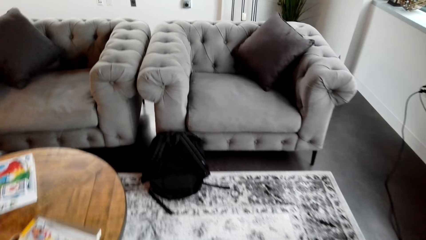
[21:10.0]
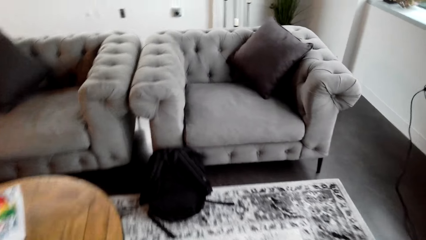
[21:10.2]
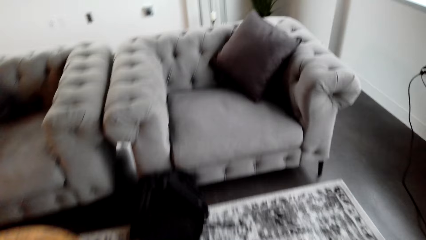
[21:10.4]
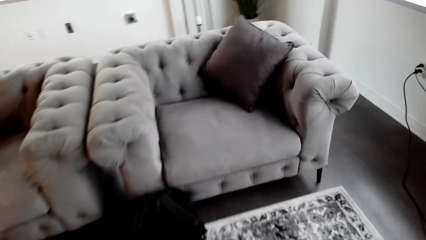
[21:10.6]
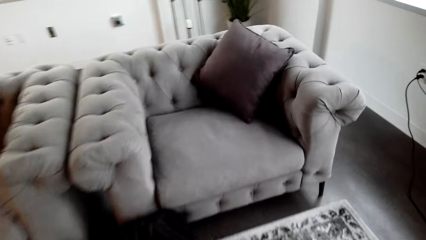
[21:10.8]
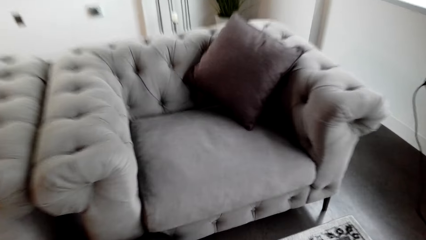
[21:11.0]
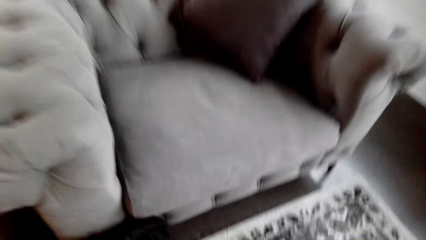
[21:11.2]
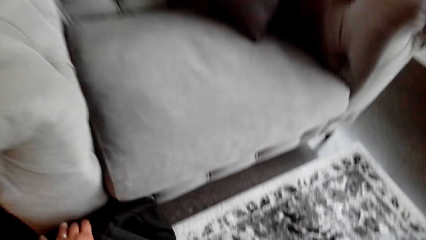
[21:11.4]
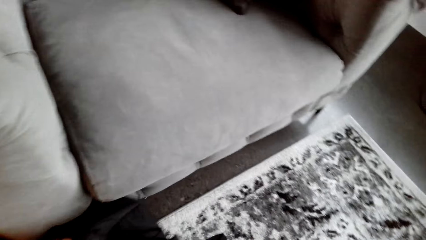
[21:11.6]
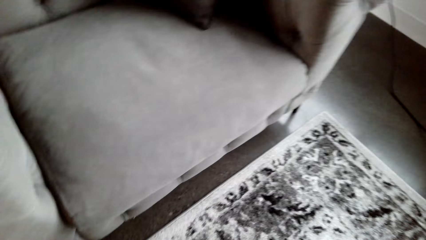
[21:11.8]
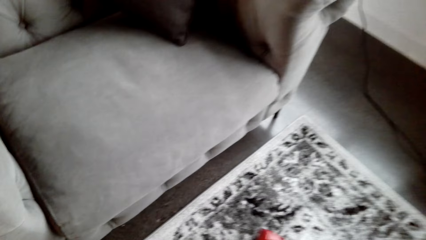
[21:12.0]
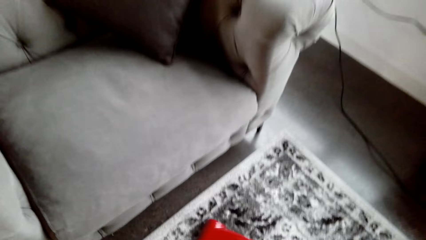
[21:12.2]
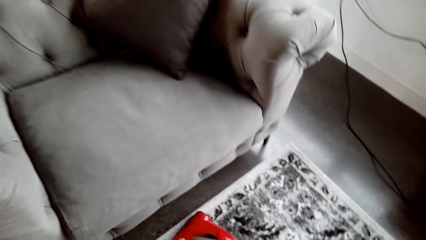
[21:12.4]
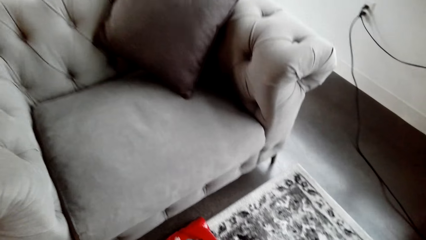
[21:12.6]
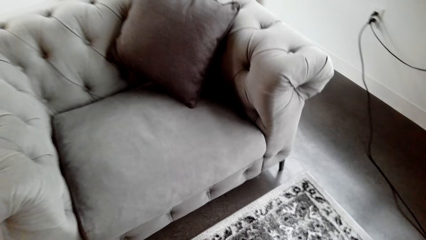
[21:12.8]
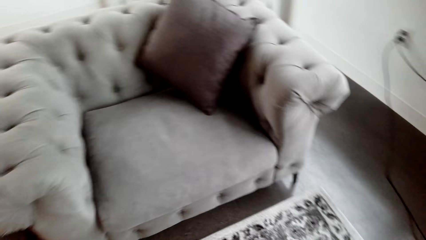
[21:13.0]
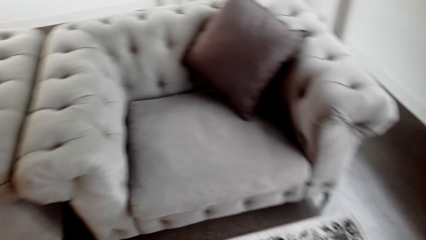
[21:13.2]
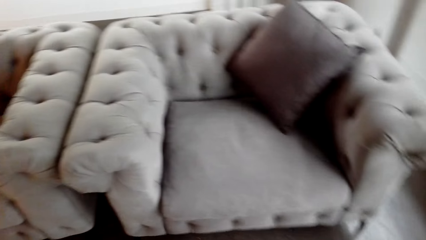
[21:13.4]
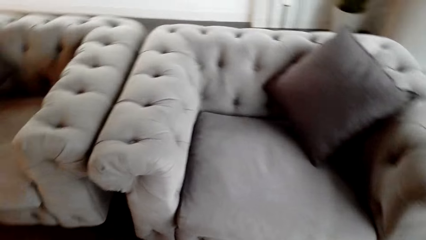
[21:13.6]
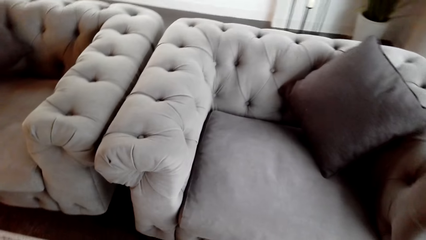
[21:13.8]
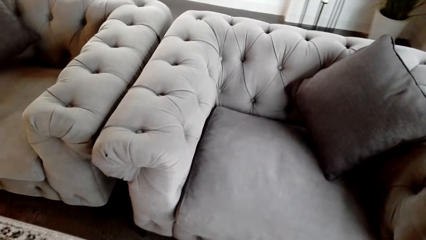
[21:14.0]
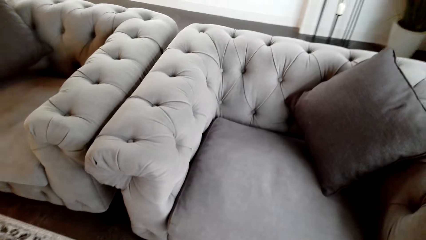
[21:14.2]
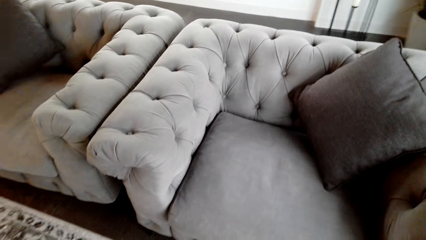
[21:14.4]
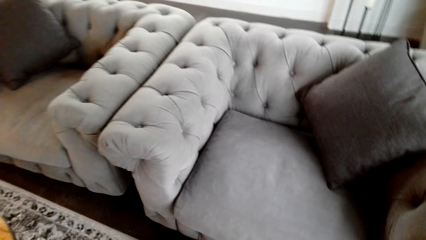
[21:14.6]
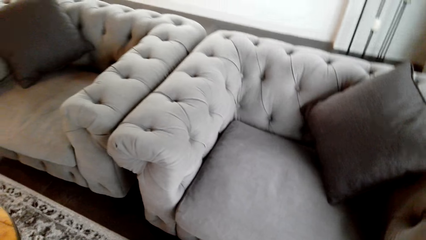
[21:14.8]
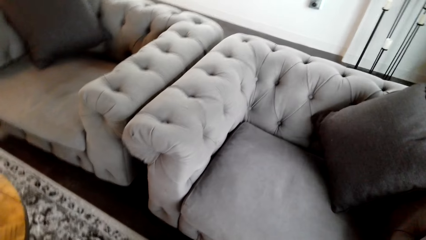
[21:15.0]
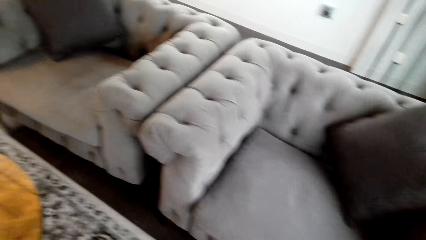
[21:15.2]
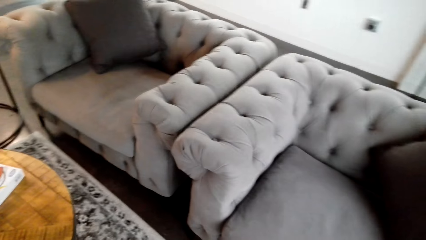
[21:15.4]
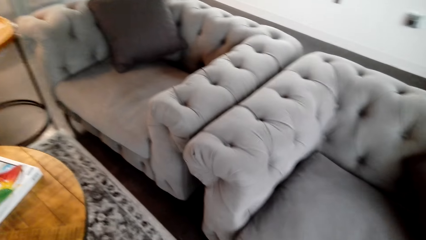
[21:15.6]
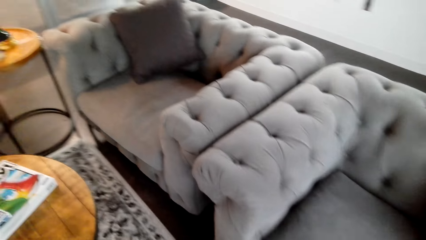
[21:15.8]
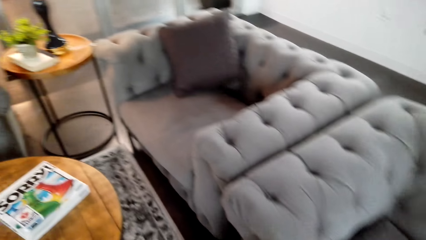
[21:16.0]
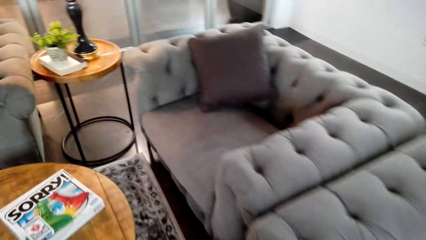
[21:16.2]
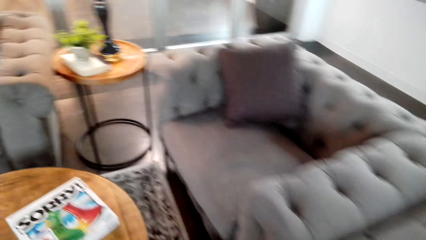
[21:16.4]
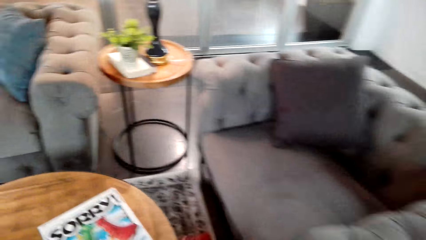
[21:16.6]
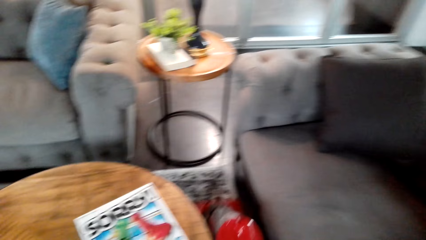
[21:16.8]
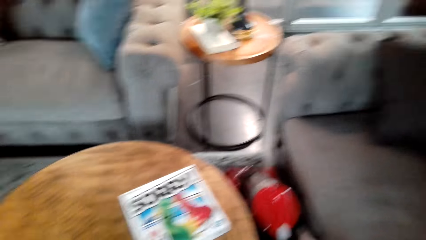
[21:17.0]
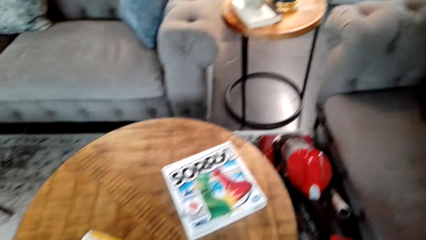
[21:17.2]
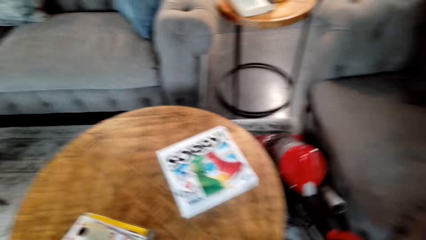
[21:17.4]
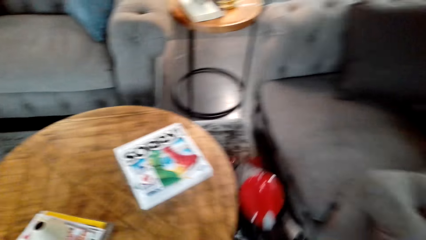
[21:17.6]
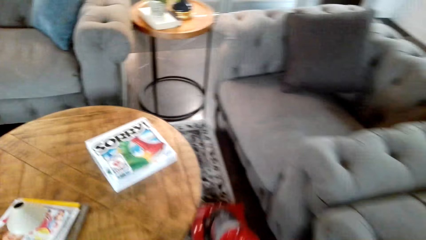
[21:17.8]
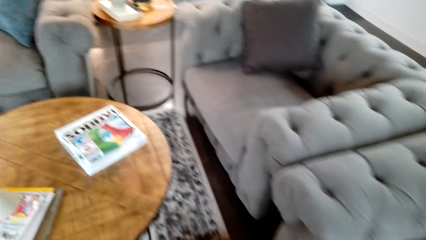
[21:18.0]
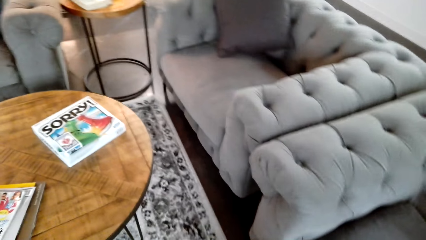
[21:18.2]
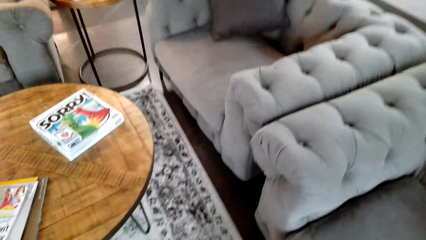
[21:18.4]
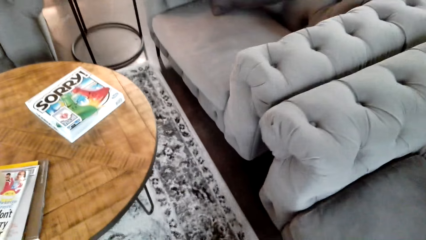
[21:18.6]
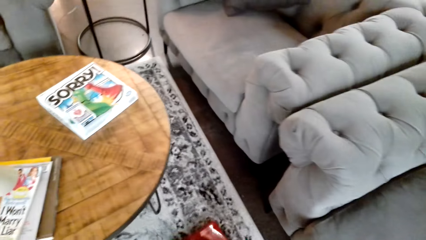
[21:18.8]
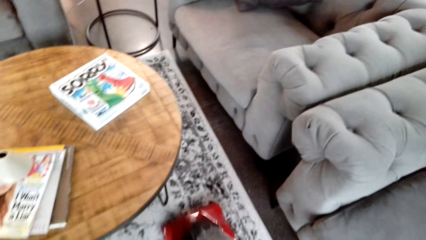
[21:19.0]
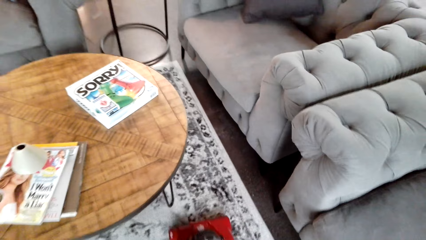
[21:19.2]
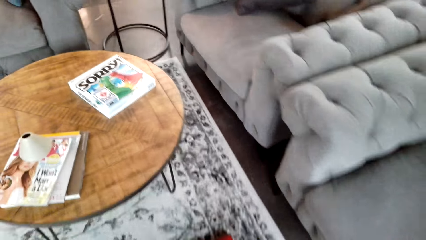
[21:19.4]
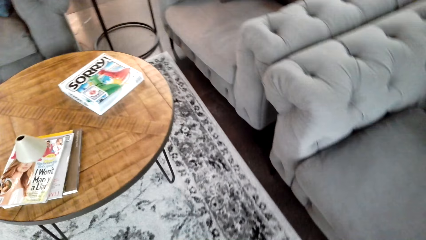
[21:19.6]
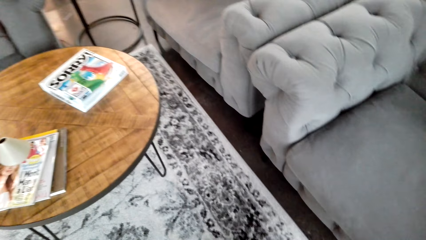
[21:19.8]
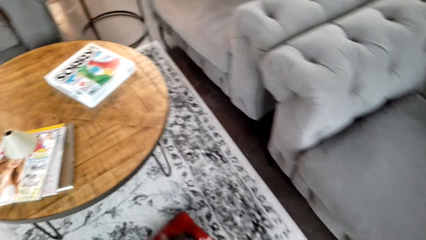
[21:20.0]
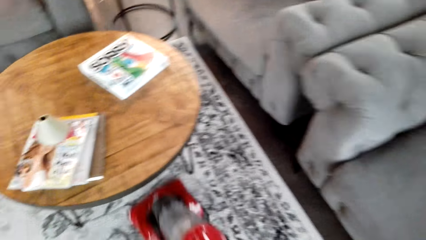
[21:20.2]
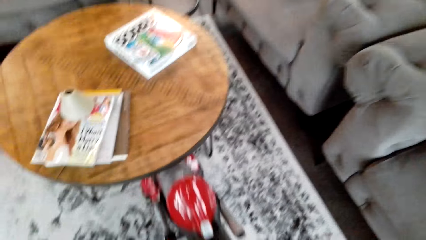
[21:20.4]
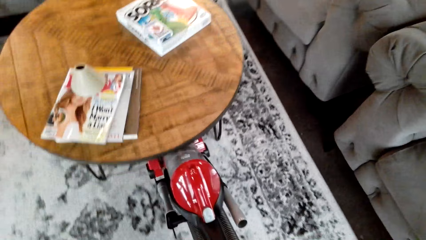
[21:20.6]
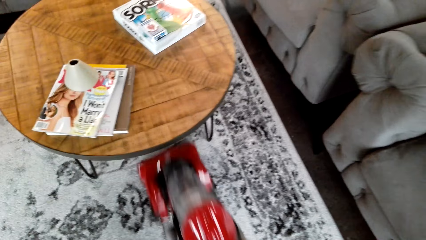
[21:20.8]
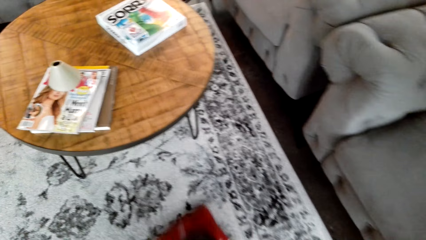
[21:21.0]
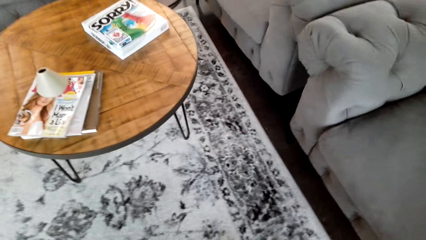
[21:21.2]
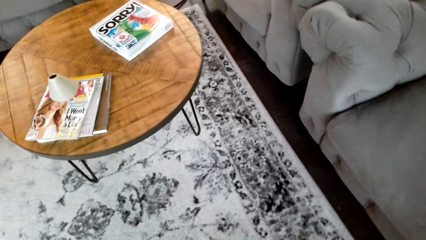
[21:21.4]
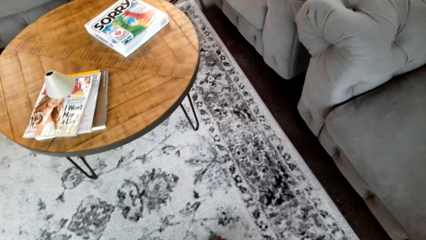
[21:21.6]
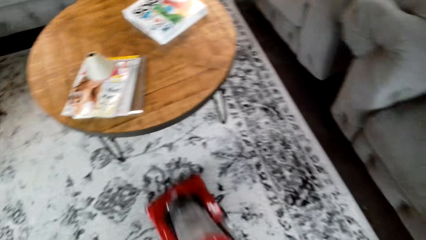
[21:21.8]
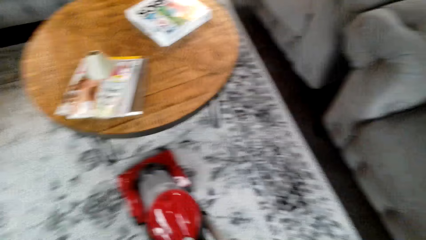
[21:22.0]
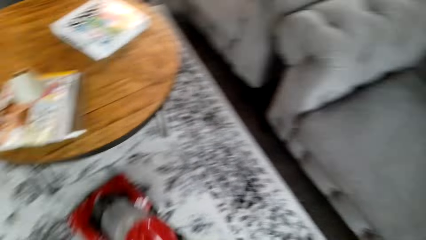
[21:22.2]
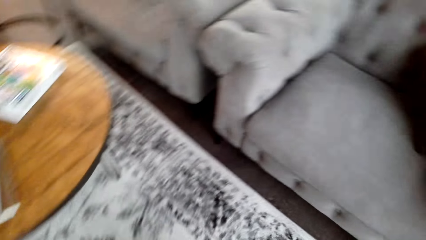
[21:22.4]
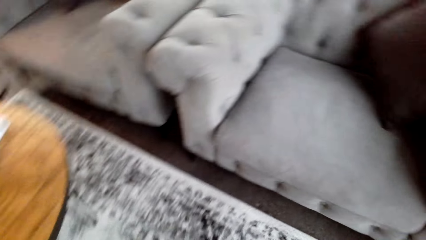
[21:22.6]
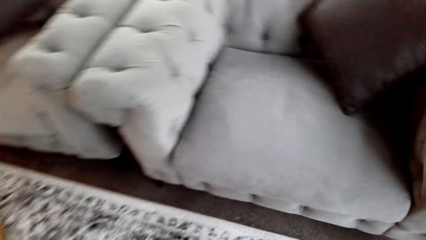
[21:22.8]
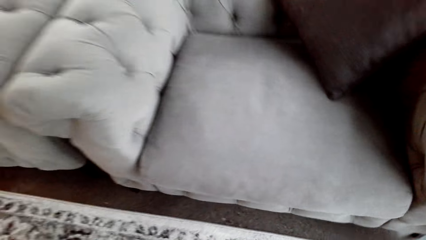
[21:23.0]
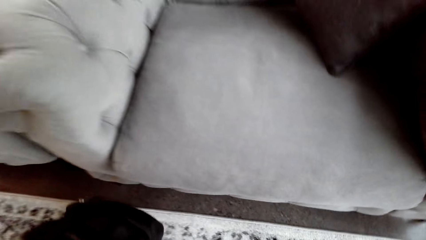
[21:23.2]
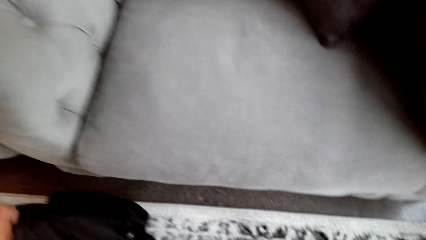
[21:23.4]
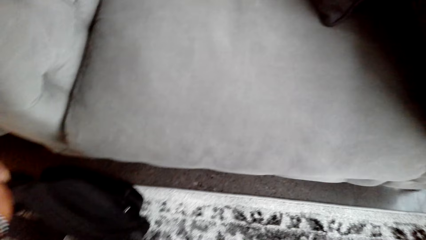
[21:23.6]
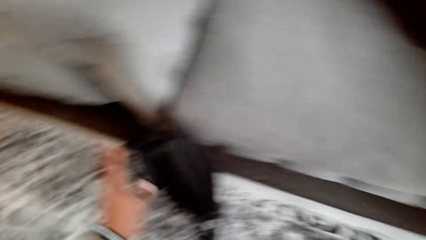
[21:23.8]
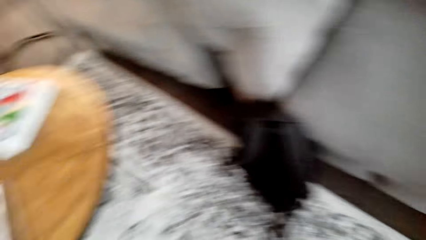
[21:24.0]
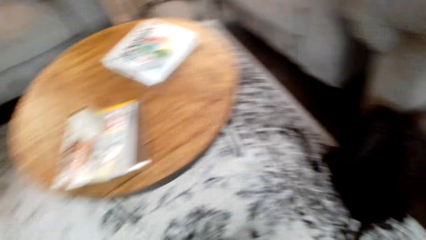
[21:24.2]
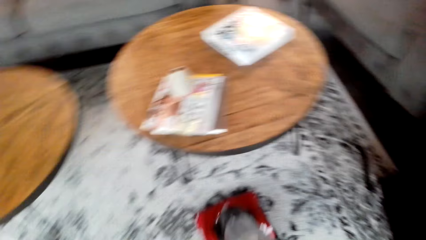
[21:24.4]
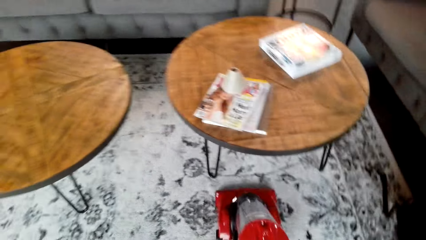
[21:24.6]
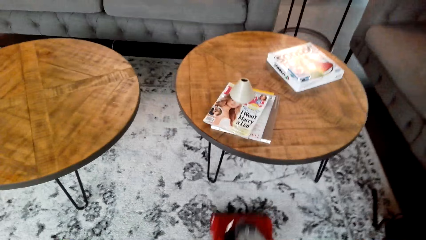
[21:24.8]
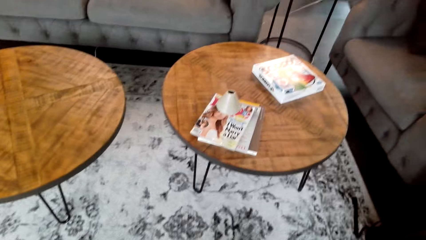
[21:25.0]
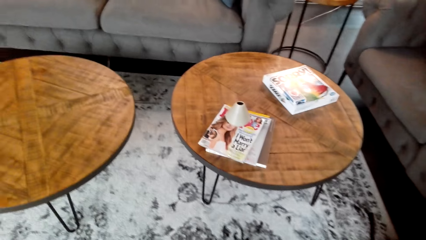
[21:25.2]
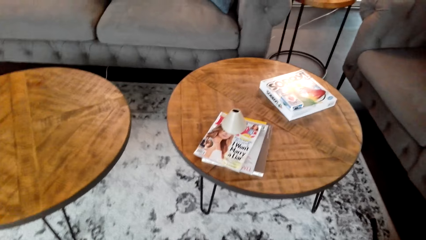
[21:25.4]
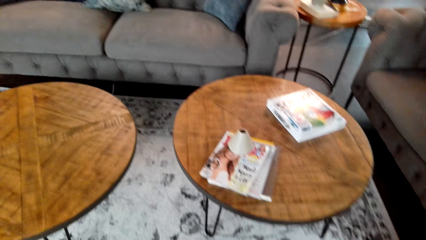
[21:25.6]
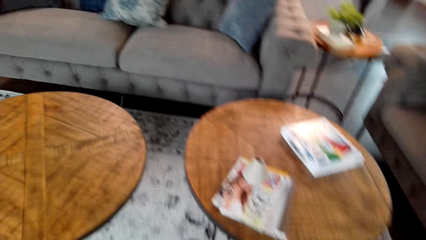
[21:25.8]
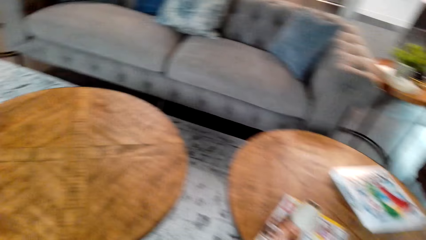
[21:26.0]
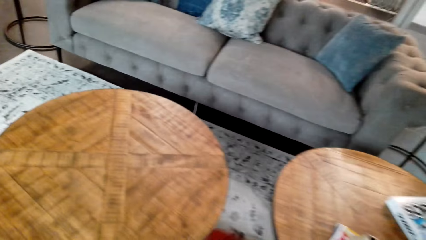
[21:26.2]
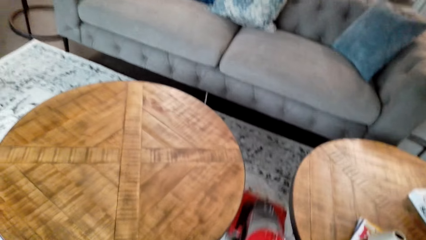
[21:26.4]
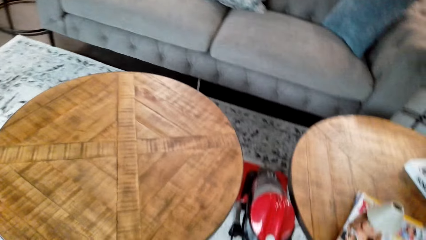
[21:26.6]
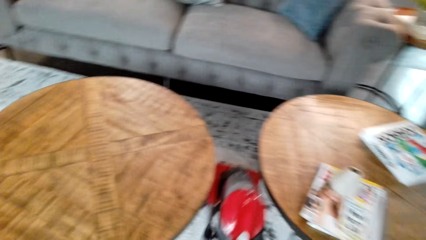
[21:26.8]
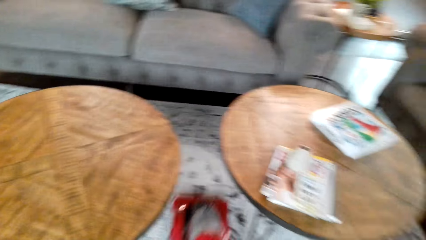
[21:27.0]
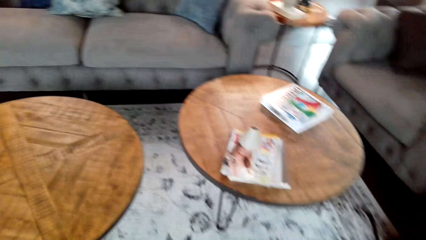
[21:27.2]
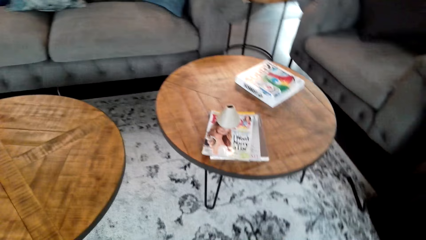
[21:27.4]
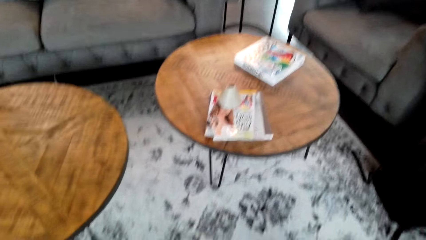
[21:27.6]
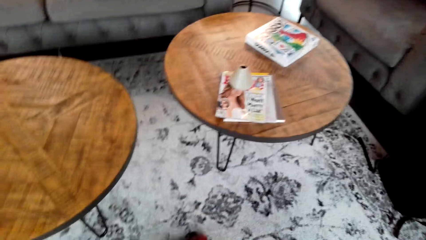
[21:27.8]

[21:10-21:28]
The camera wearer picks up a bag from the floor. They clean the carpet. They put the bag on the floor. They clean the carpet.
